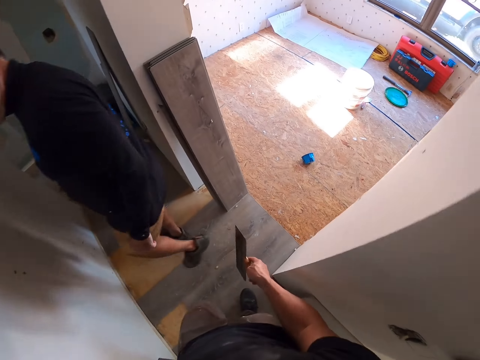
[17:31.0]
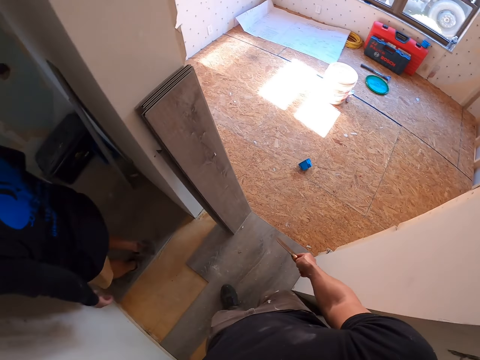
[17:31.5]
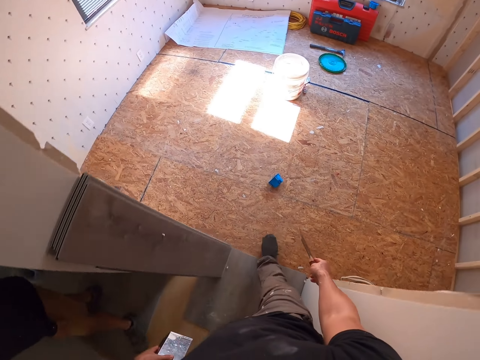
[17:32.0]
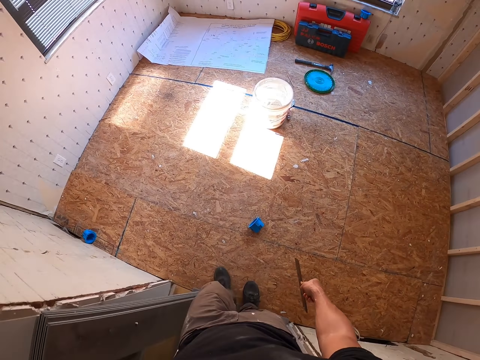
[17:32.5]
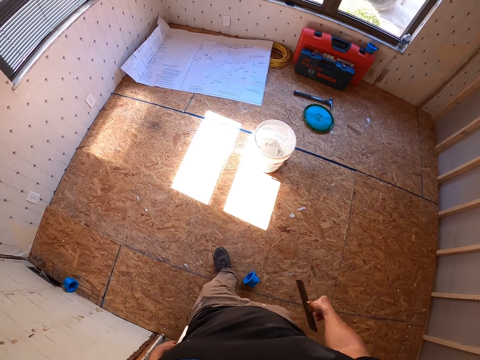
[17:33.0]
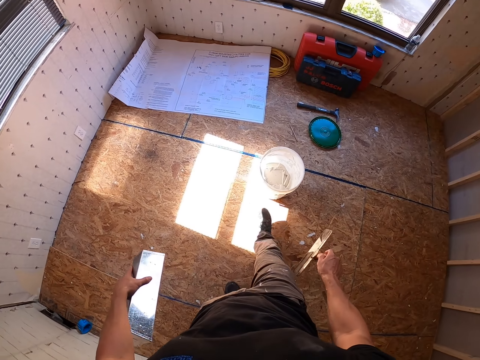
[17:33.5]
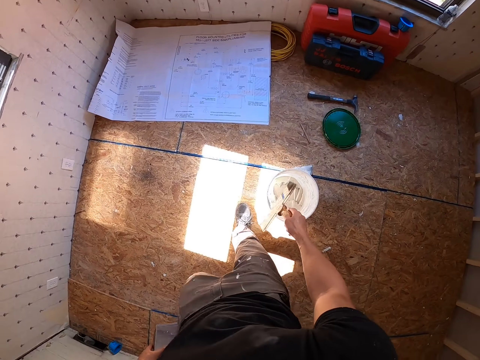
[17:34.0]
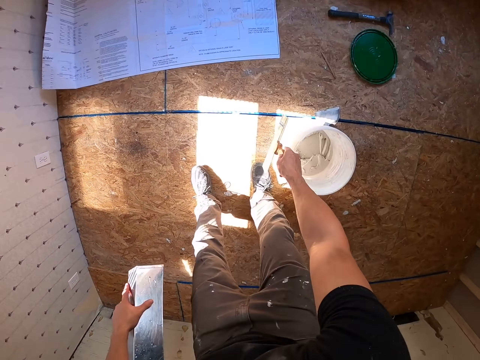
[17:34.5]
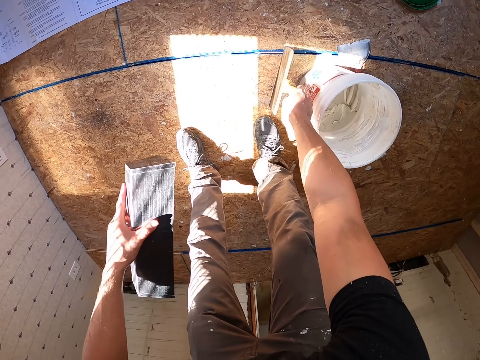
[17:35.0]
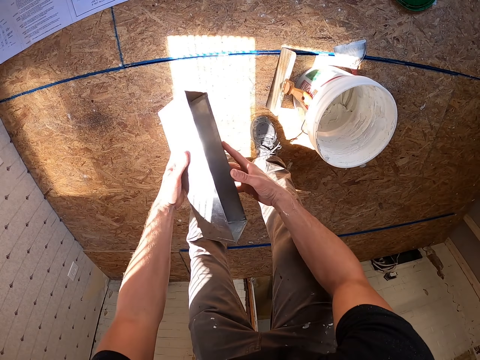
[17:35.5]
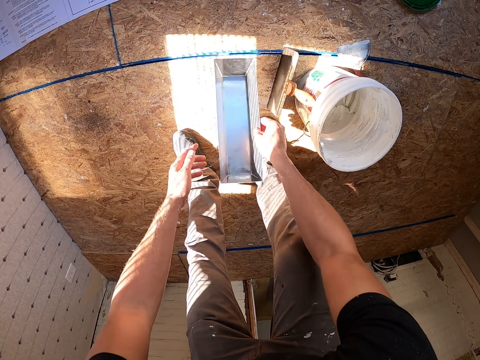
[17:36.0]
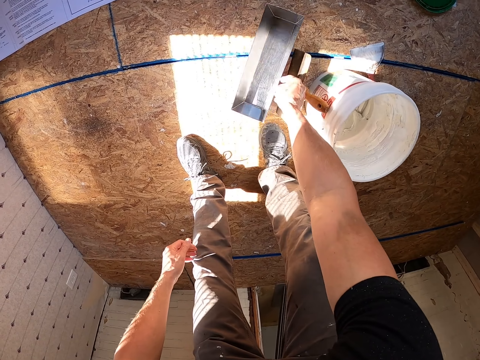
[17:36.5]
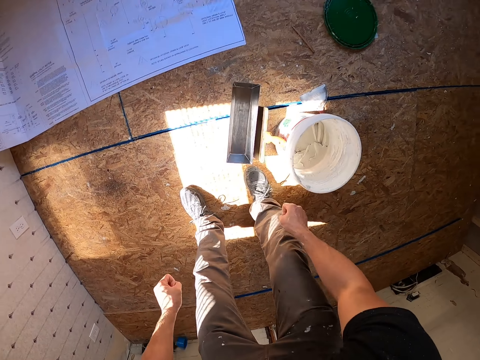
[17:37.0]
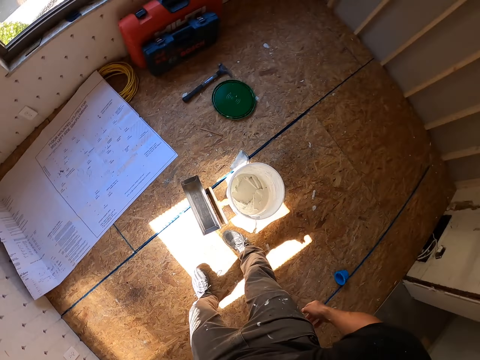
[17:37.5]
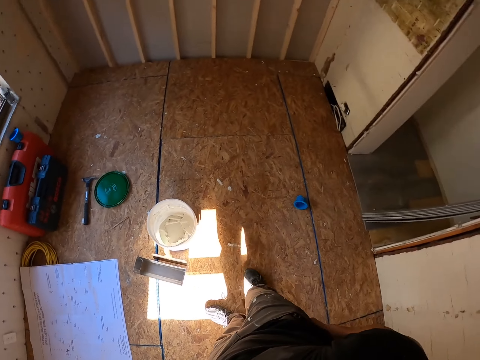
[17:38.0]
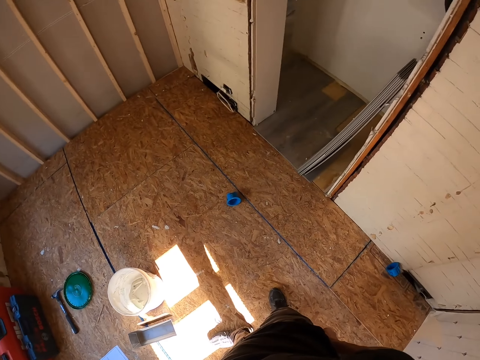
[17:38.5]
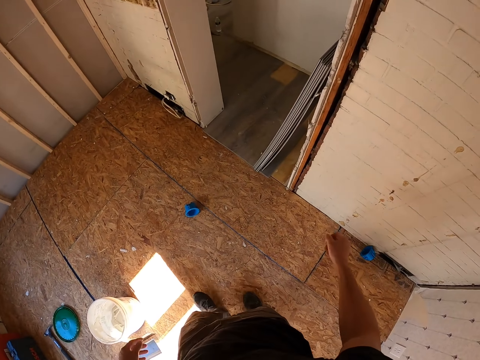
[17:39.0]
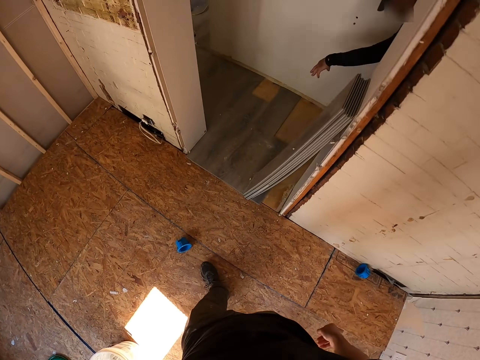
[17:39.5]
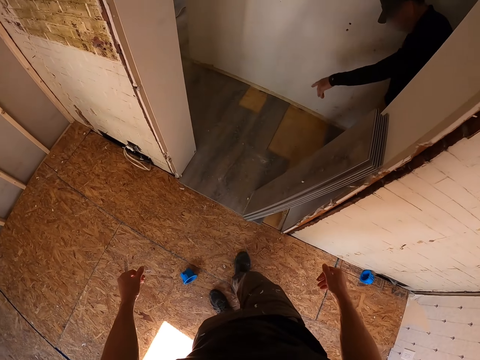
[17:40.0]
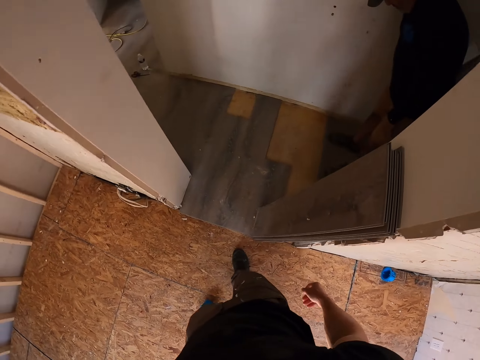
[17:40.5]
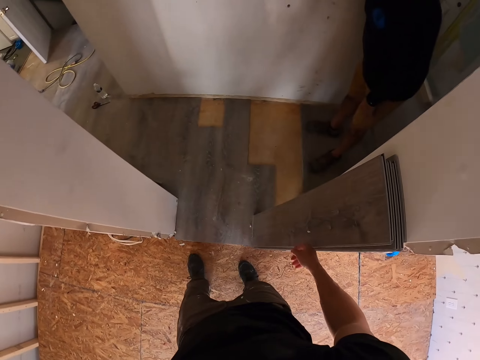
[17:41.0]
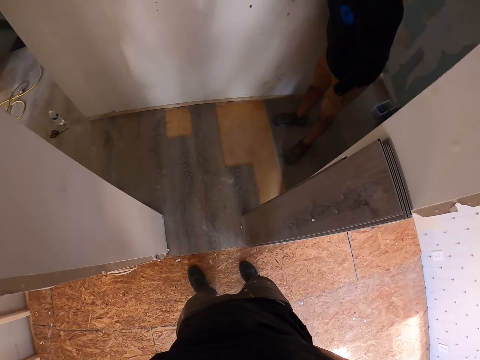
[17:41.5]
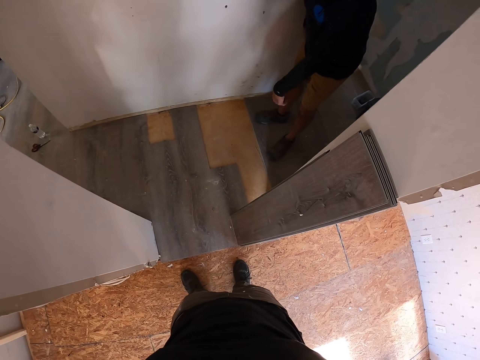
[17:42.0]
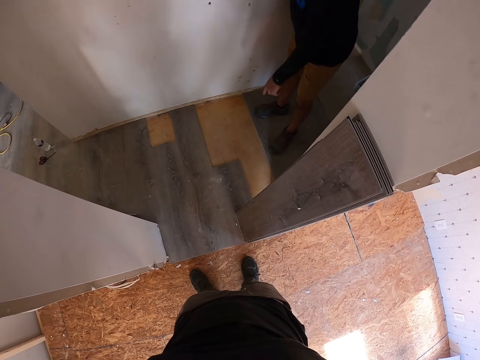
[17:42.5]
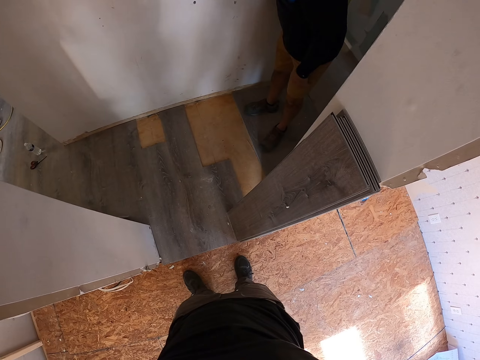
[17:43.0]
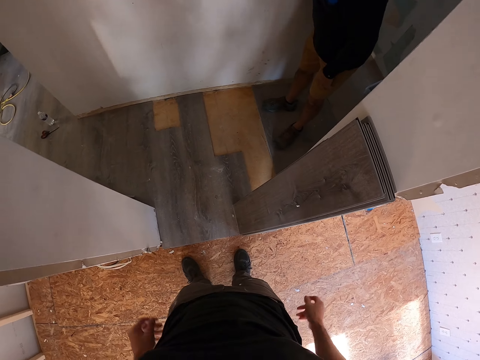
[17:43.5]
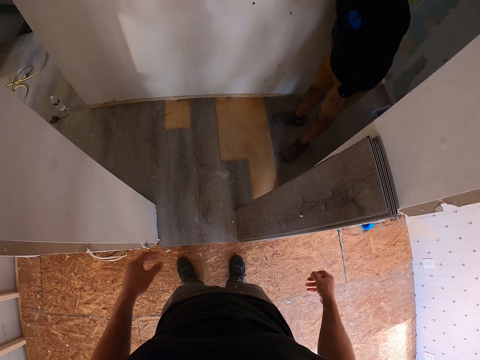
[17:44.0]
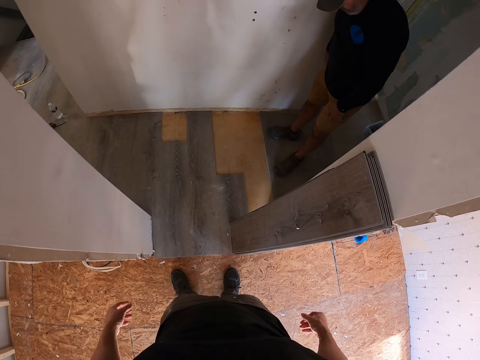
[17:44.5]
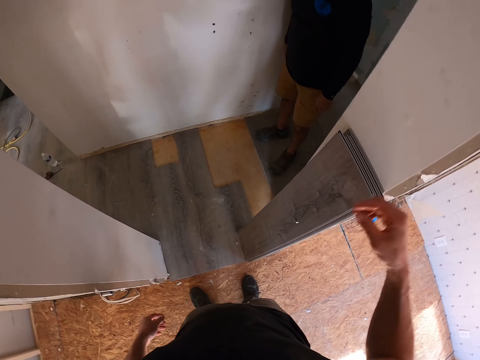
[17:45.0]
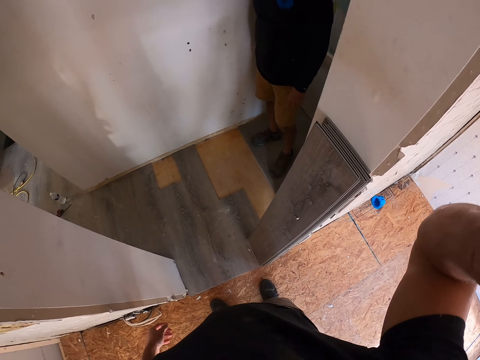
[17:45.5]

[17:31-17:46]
The camera wearer places a plastering trowel on the floor. They place a stainless steel mud pan on the floor. They look around and walk around. A man engages the camera wearer. The camera wearer talks to the man. They adjust the camera.
